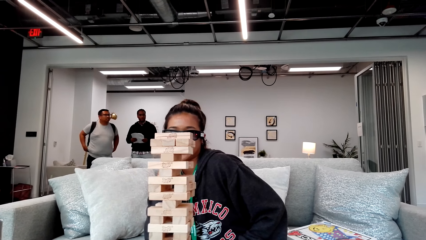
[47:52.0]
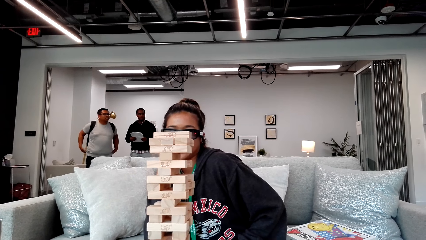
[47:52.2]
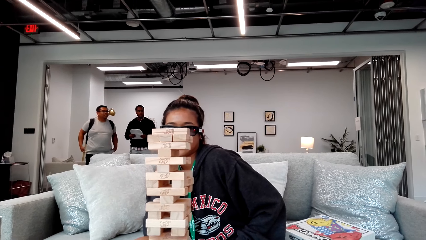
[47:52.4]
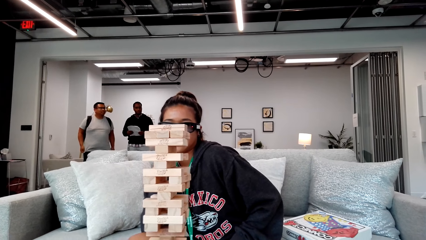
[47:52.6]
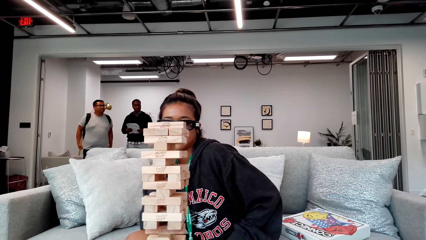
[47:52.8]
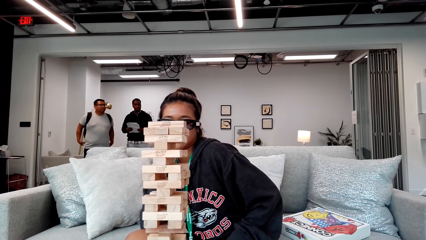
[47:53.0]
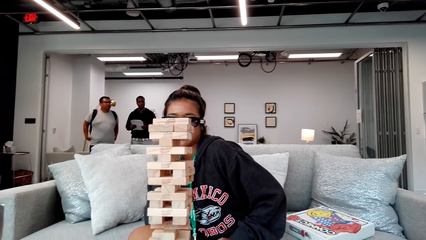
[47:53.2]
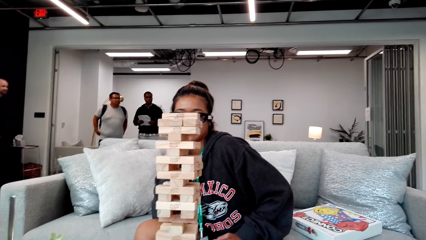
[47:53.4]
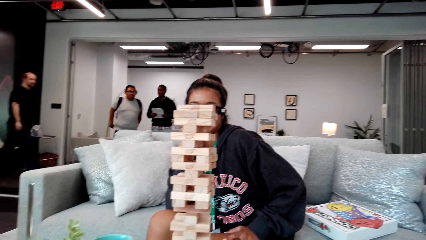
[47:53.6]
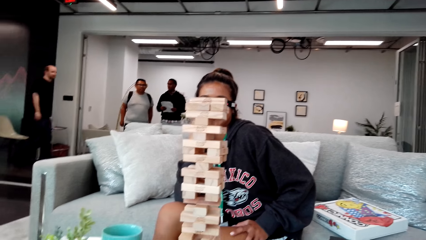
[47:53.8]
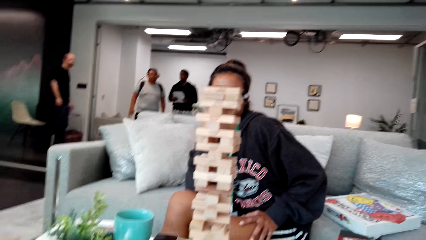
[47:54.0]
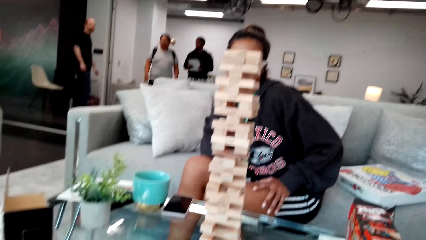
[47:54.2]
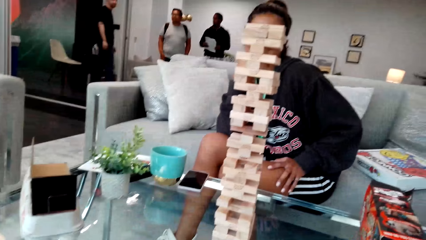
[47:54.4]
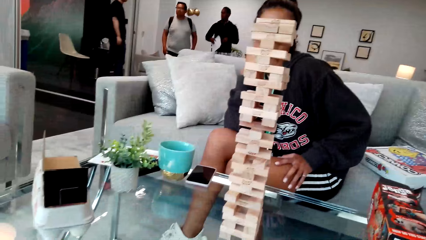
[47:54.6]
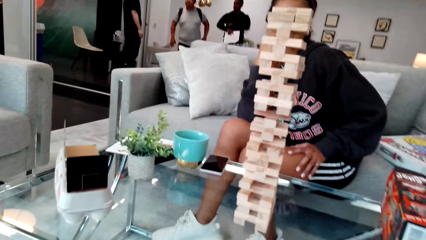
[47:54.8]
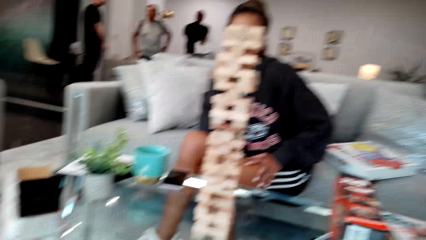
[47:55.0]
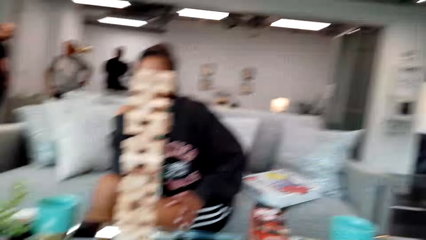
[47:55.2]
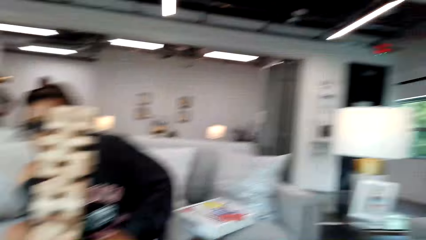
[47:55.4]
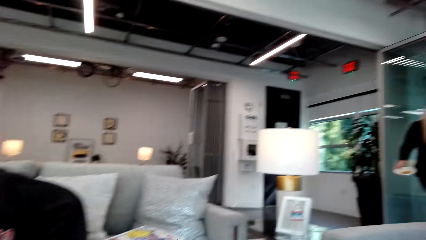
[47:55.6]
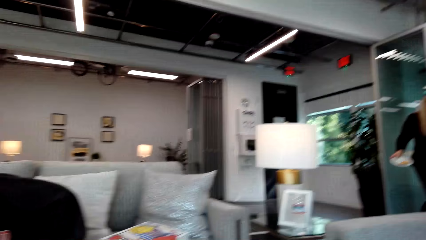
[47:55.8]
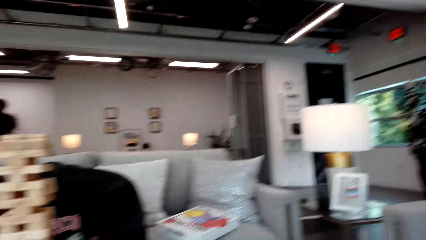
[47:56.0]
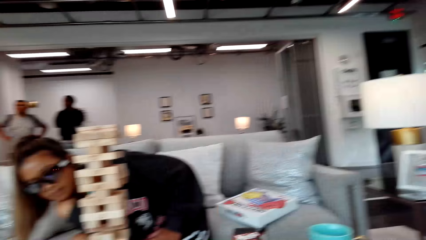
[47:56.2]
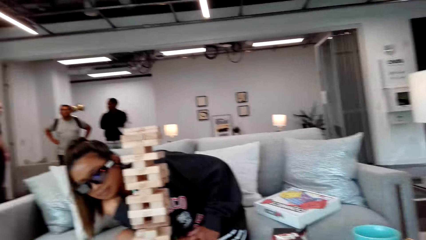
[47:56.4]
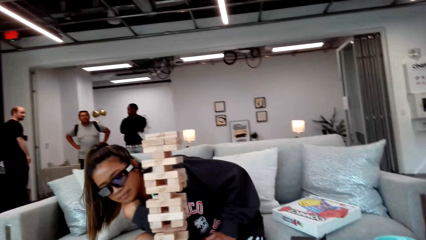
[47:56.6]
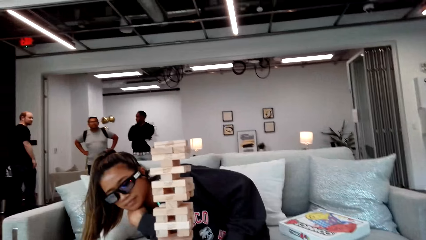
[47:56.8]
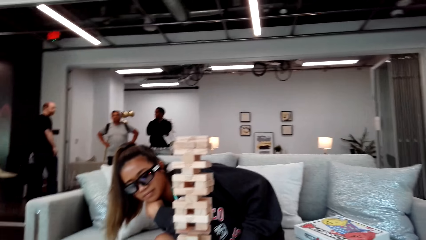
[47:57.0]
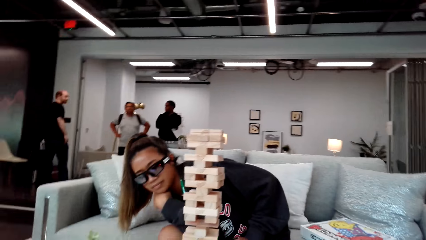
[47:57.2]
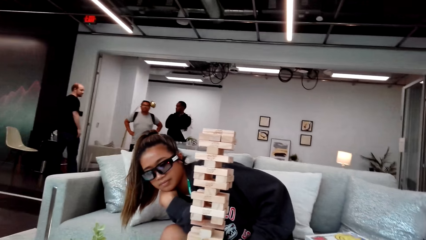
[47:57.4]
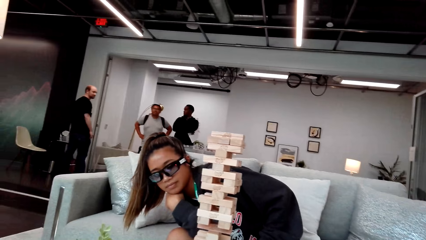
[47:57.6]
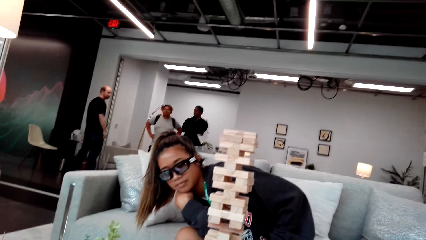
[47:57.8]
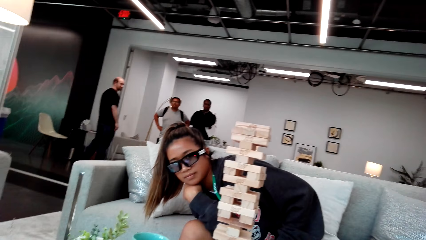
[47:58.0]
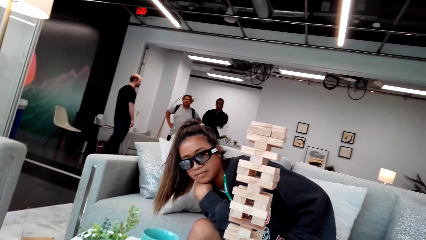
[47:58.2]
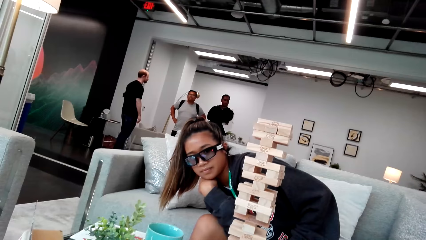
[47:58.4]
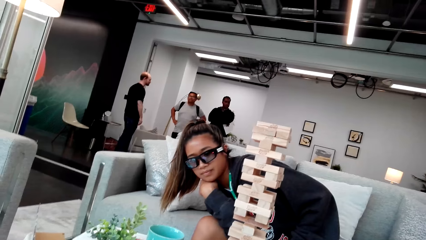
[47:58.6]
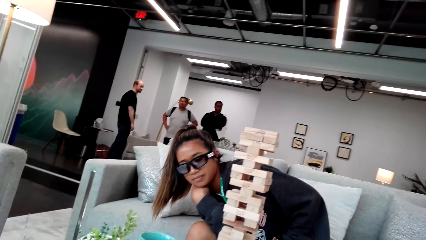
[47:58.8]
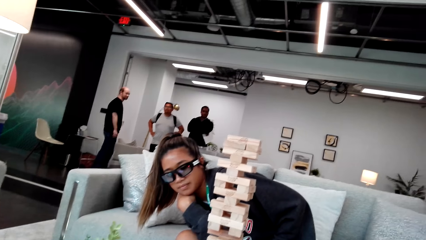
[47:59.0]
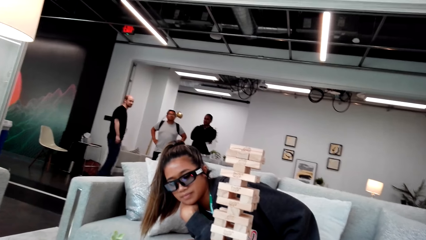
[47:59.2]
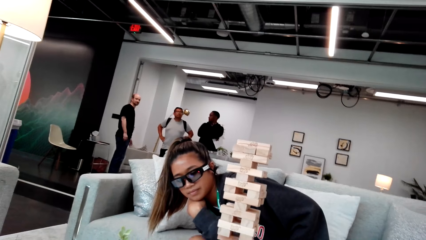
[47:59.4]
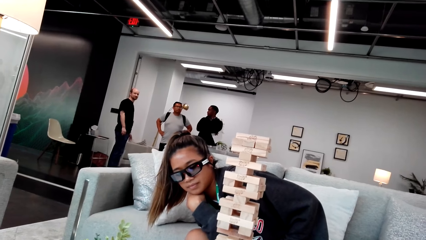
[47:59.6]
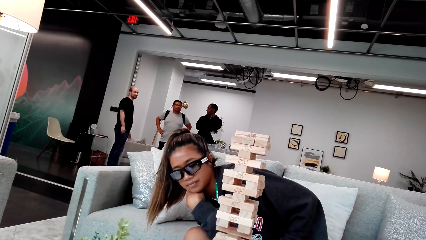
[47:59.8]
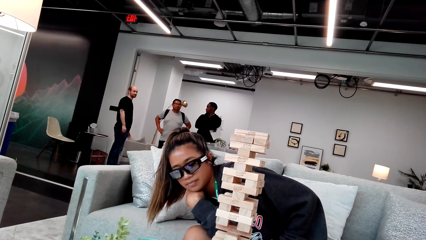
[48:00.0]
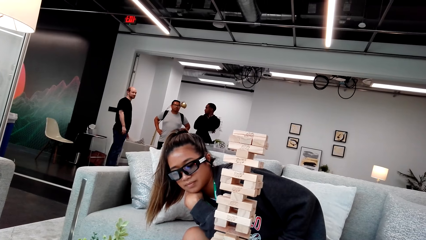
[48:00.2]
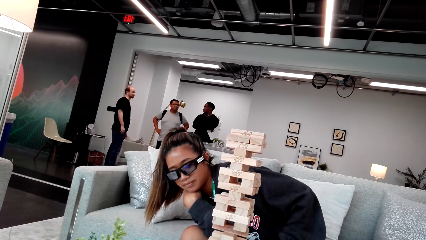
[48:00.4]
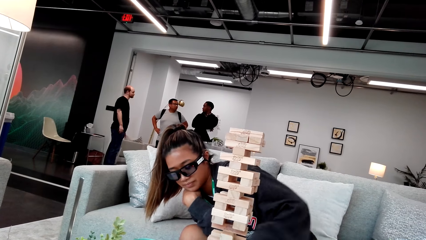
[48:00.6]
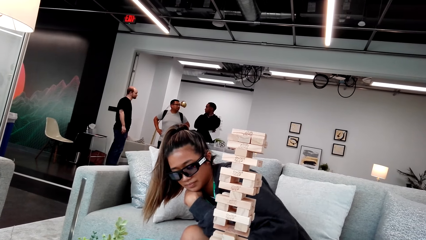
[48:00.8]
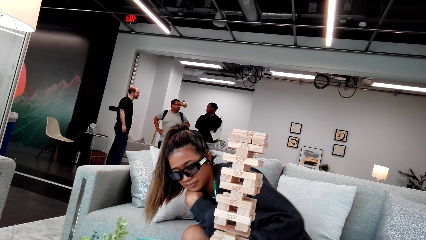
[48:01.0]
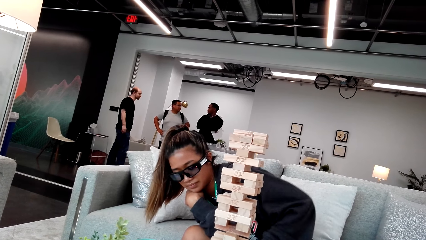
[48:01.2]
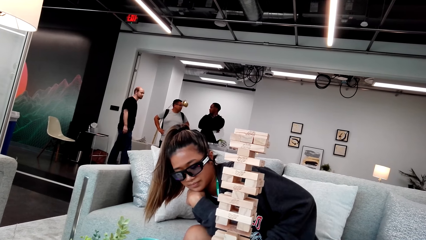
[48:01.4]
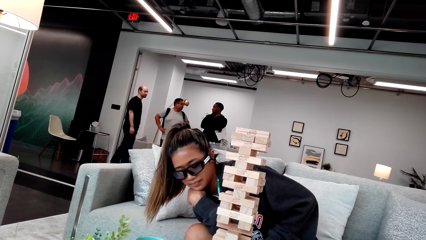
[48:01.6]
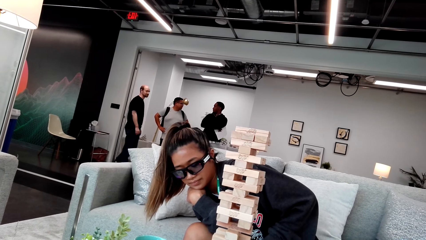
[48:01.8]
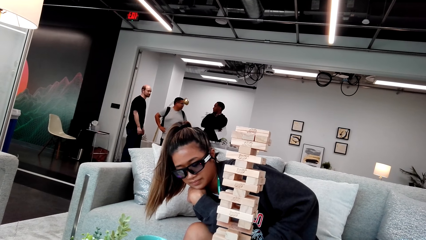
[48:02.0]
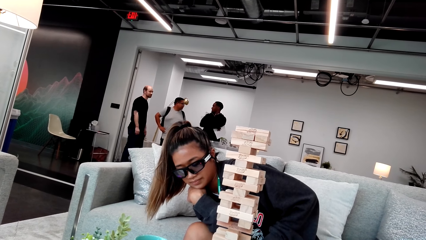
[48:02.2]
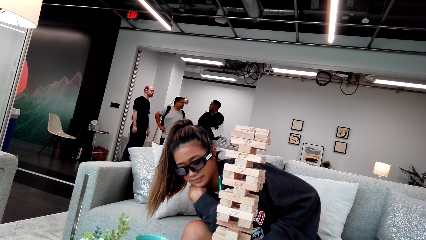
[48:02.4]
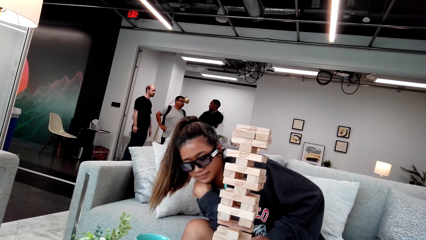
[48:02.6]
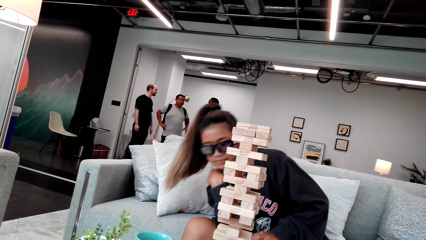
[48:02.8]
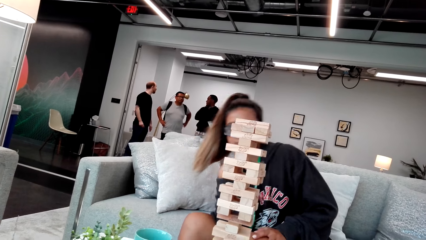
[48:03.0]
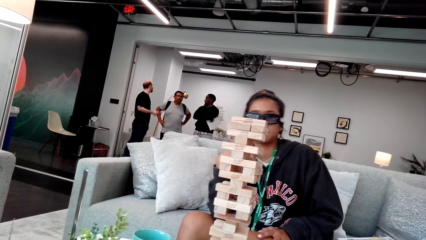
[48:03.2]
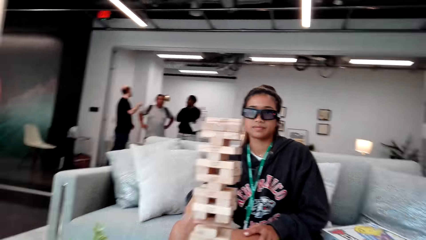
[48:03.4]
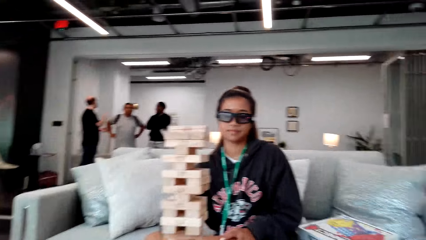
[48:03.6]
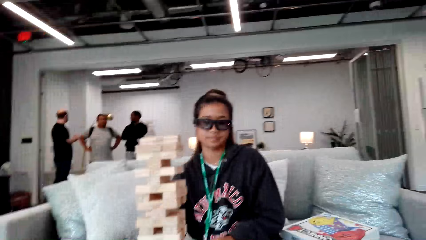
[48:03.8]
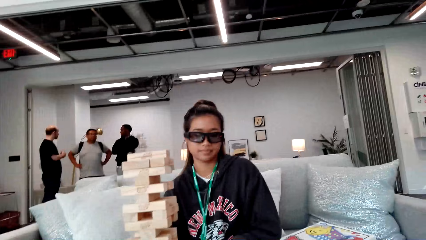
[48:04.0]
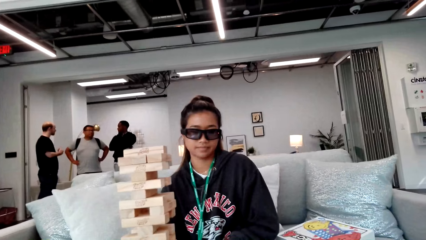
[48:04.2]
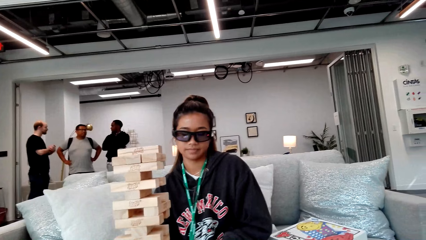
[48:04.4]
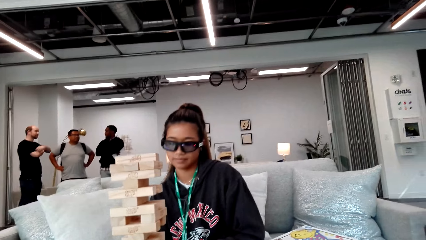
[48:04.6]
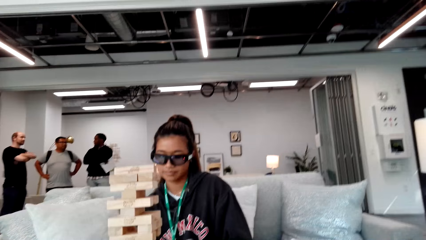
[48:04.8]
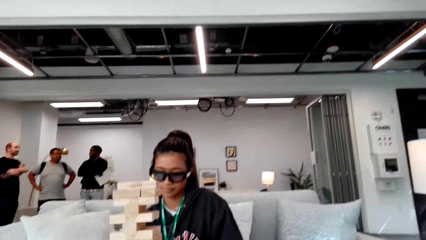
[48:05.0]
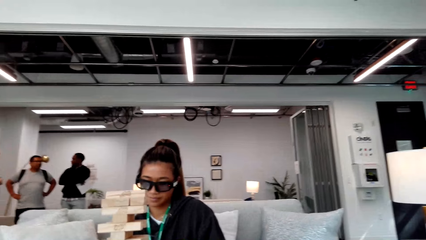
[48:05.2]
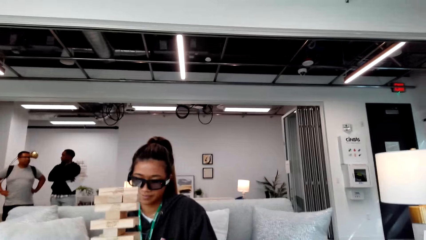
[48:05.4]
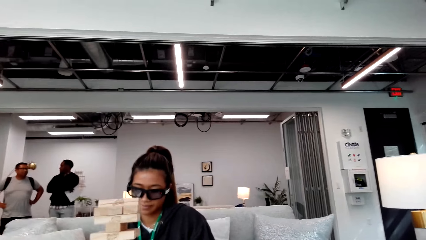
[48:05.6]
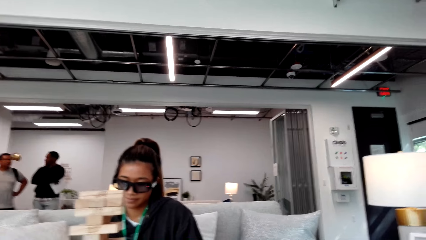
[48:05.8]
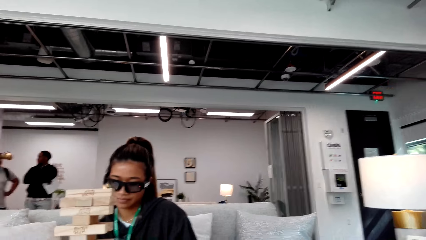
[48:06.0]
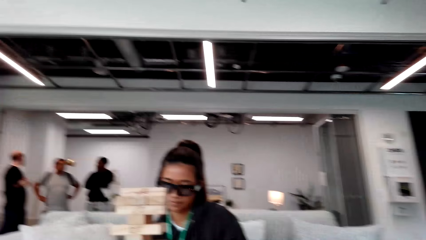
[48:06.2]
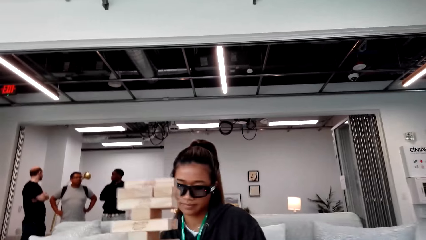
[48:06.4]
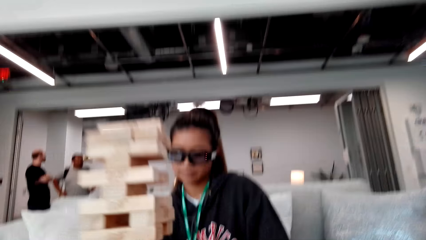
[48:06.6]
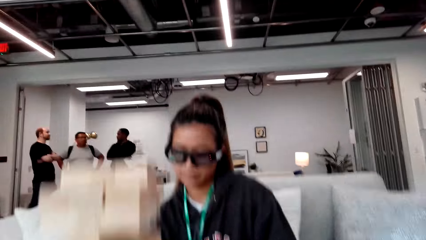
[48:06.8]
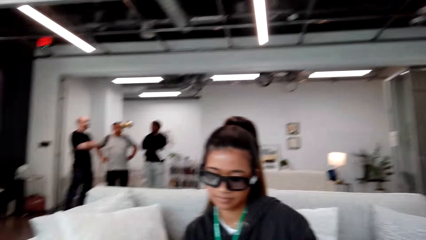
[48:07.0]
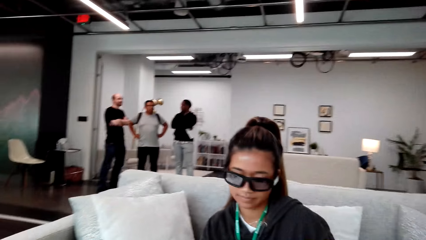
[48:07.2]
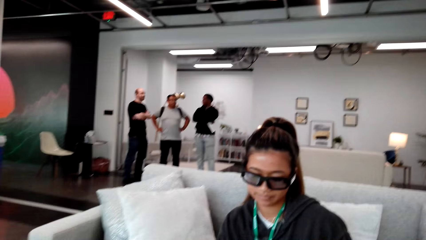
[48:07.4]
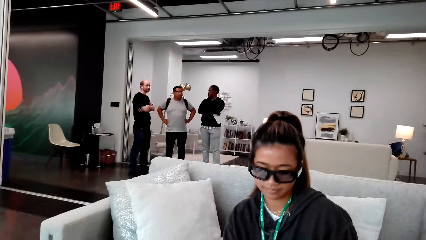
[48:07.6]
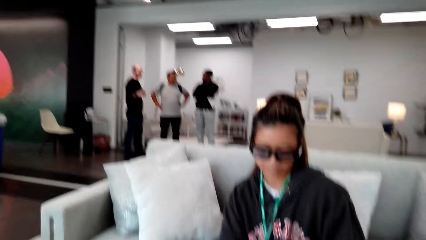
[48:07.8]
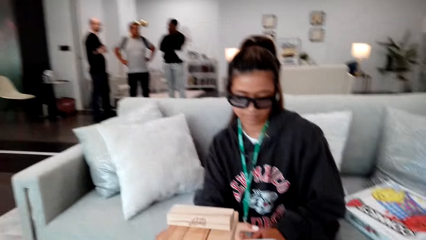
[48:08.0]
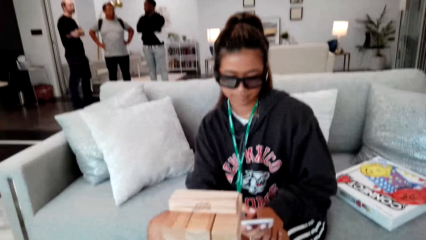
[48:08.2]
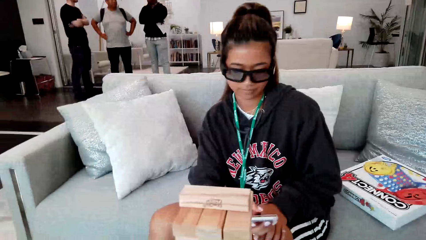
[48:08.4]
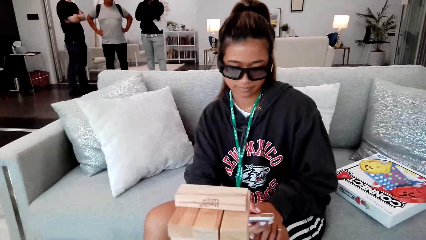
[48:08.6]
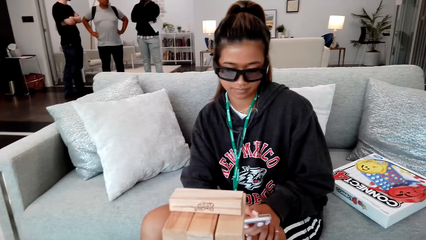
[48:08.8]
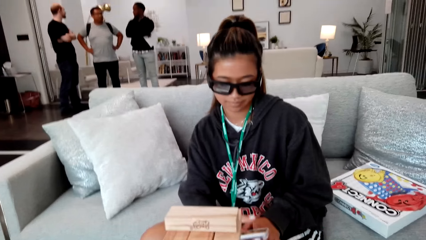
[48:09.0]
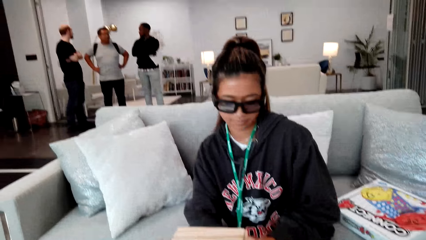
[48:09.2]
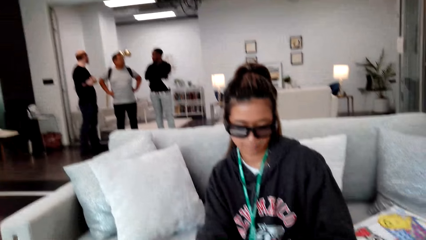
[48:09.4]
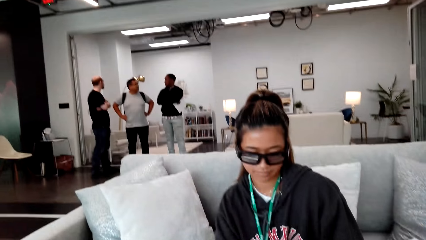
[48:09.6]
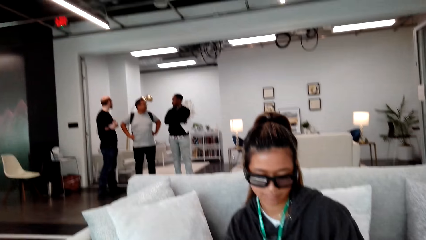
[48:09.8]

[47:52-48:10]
A man comes in. The camera wearer looks around the place. A woman bends to look at the pieces. She sits well. She scrolls her phone.
